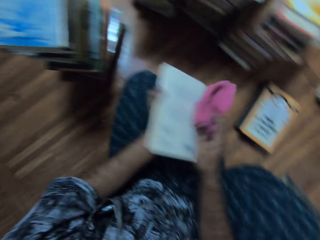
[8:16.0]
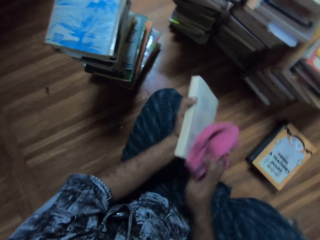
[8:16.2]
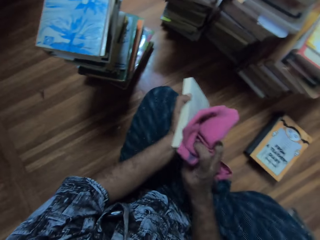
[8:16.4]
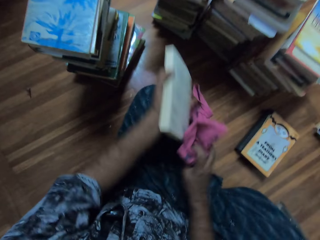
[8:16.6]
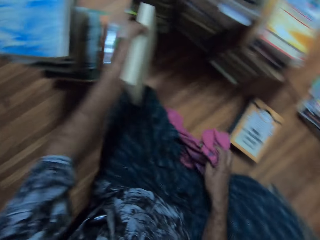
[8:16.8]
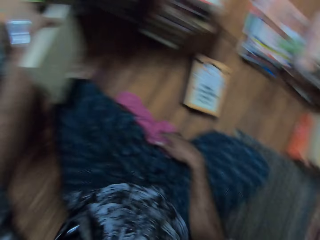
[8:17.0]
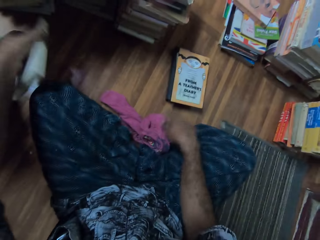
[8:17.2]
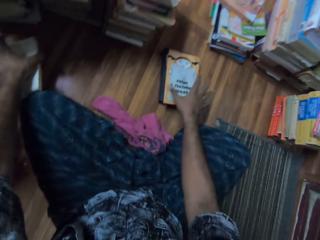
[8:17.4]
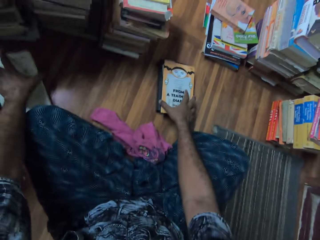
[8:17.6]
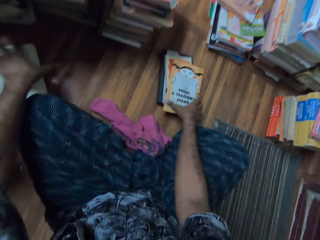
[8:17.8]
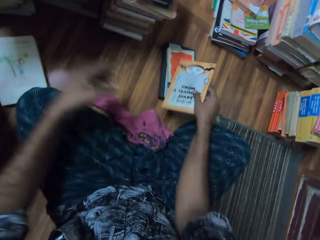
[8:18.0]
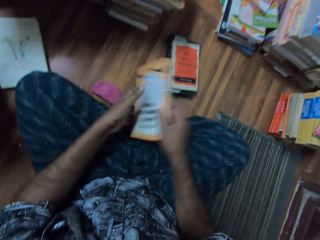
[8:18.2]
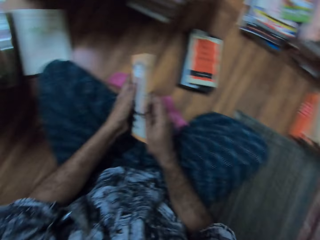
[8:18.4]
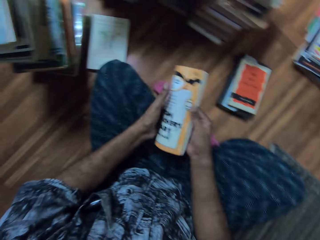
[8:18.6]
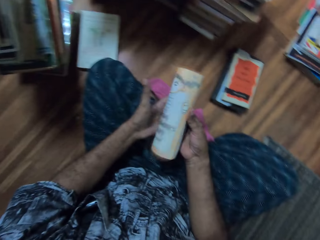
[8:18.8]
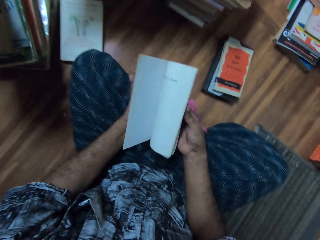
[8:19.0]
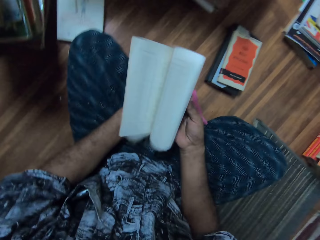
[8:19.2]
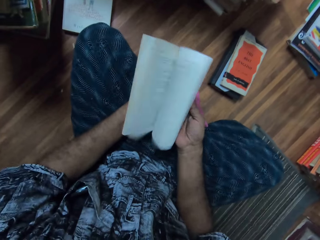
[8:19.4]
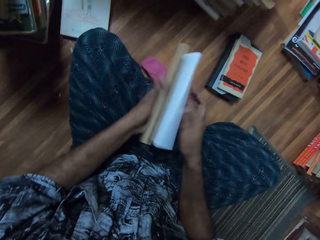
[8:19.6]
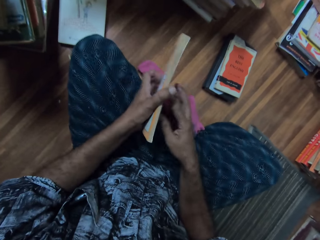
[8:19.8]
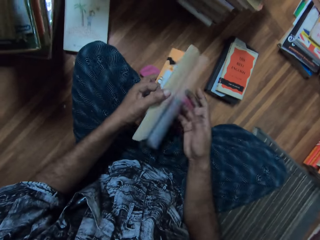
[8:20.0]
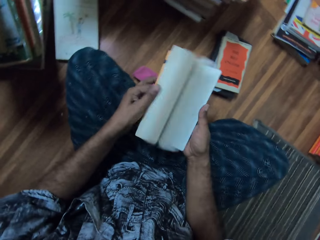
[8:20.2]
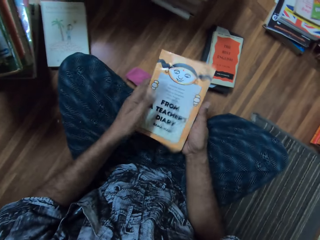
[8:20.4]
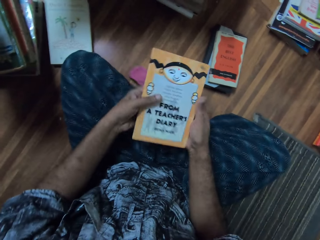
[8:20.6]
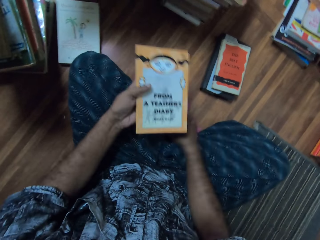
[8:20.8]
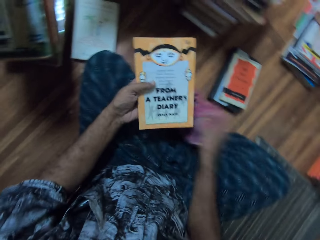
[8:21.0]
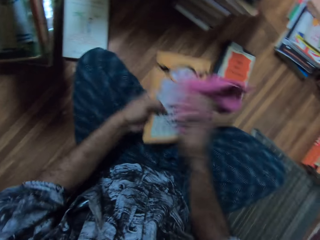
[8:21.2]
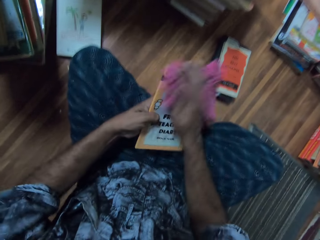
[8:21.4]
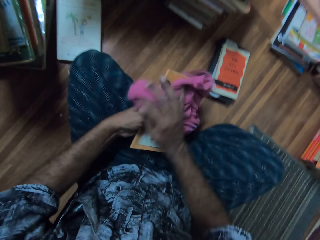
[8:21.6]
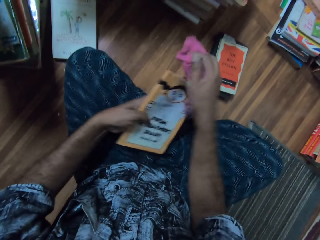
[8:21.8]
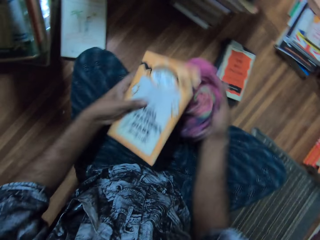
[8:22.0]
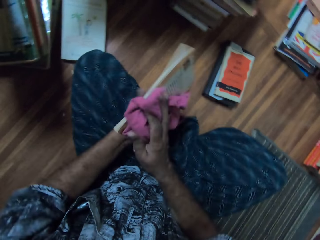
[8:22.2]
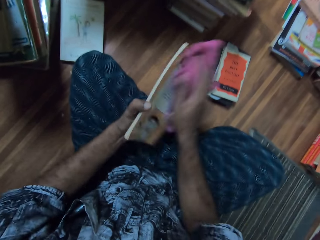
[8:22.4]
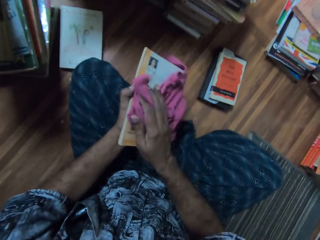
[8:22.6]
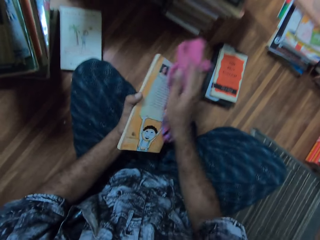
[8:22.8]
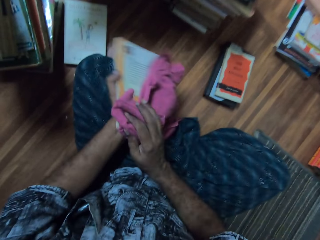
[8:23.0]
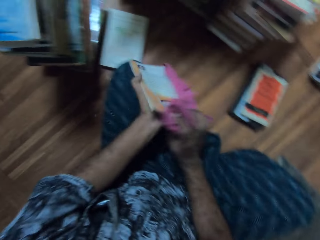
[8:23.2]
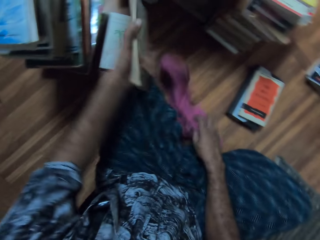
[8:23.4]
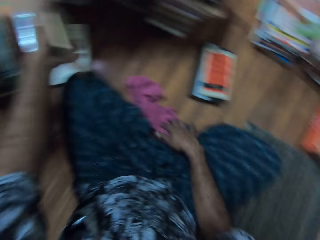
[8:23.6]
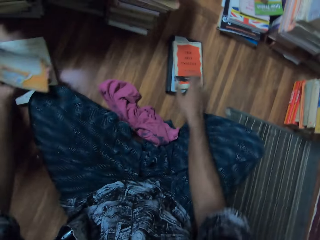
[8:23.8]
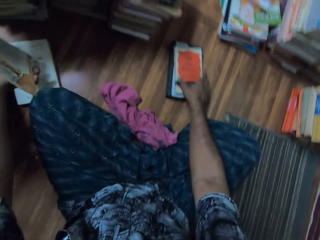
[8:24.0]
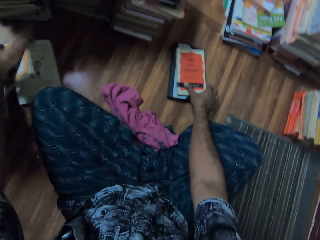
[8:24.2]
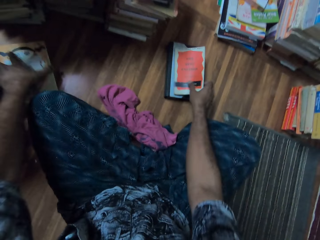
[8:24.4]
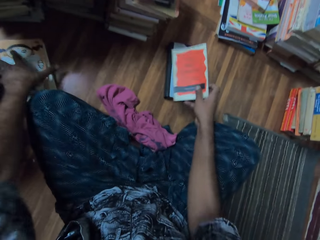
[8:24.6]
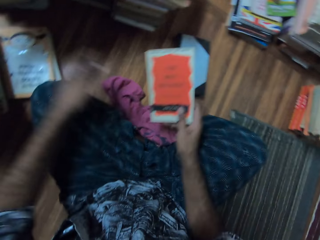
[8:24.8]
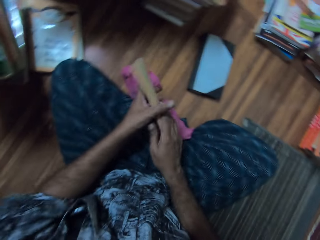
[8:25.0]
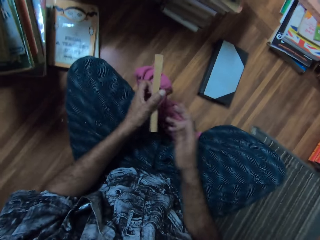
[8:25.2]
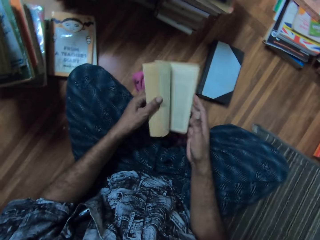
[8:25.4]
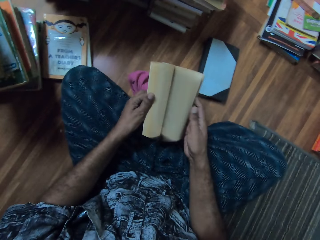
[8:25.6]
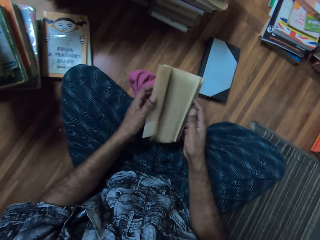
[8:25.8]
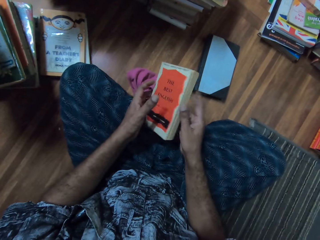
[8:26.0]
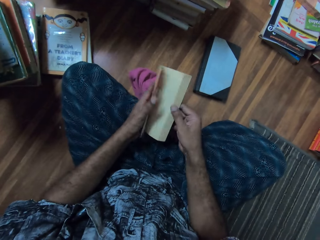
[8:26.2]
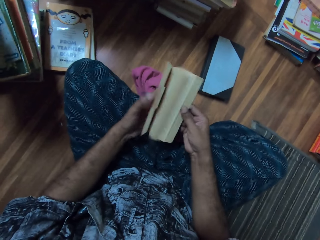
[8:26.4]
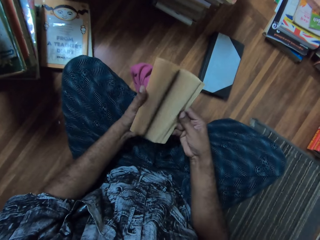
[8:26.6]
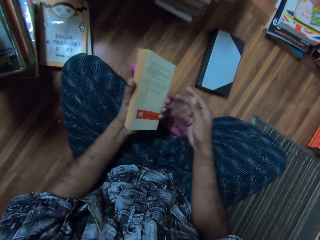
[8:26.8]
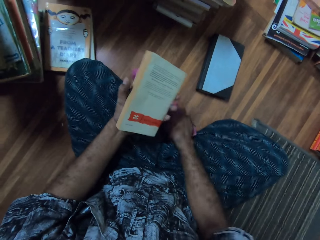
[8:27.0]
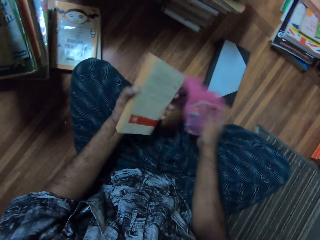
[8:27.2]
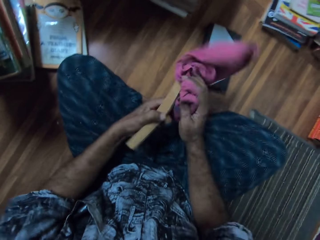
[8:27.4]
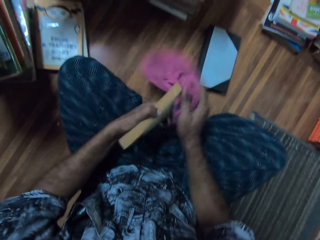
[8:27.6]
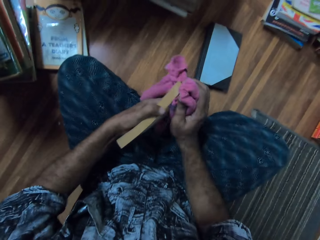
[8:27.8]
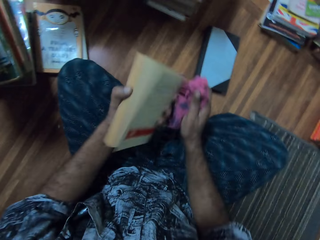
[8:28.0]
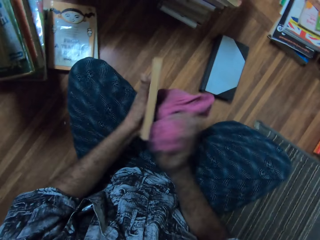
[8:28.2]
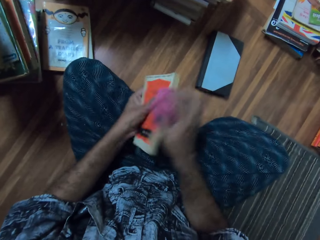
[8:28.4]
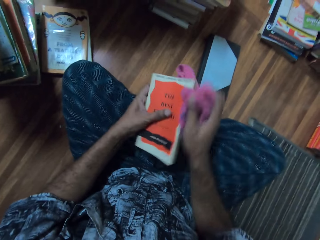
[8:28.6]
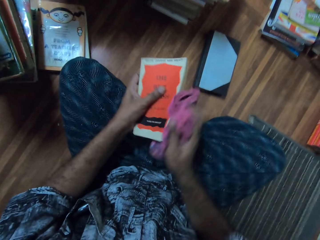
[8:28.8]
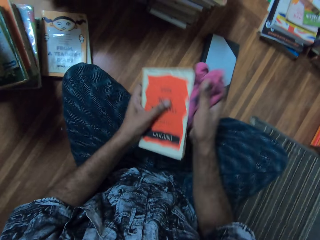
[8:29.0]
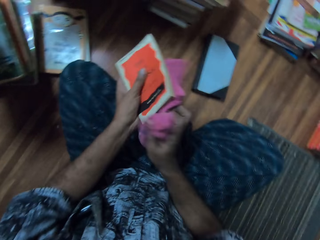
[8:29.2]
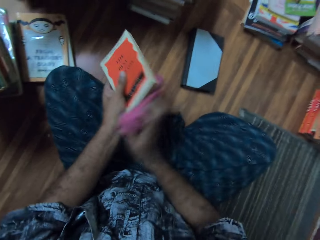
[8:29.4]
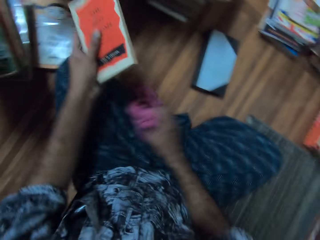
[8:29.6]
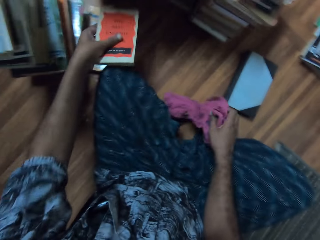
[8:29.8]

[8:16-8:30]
The camera wearer puts down the wipe. They place the book on the floor. They take the book. They flip the book pages. They take the wipe. They wipe the book using the cloth. They place the books on top of each other. They take the book. They flip the book pages. They take the wipe. They wipe the book using the cloth.

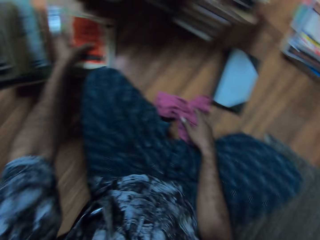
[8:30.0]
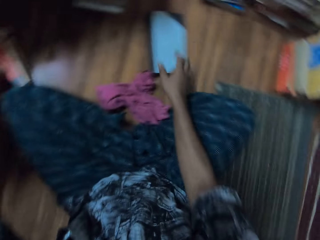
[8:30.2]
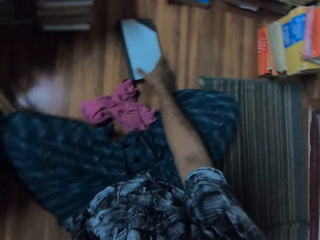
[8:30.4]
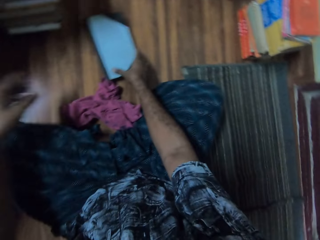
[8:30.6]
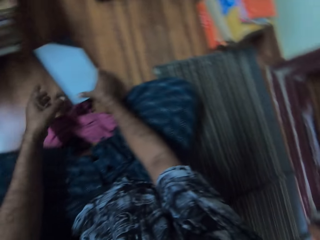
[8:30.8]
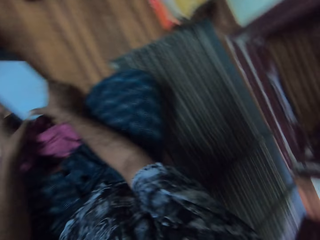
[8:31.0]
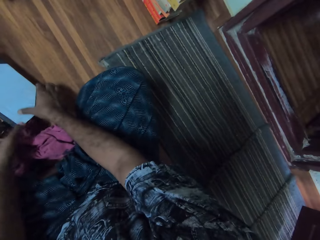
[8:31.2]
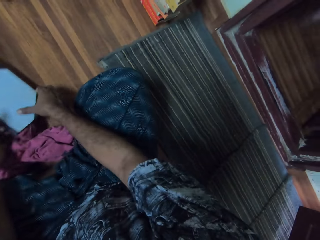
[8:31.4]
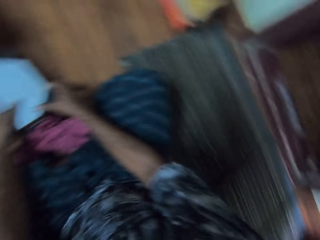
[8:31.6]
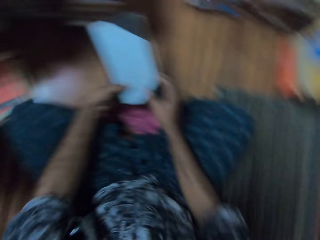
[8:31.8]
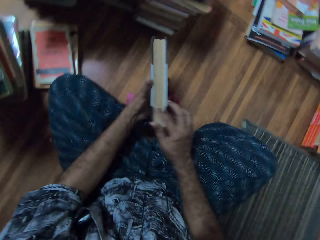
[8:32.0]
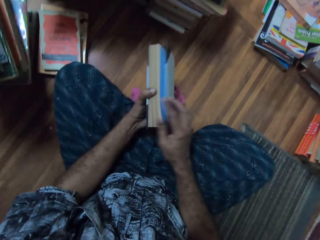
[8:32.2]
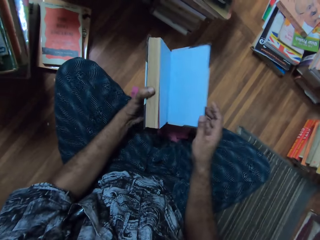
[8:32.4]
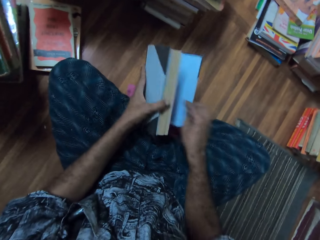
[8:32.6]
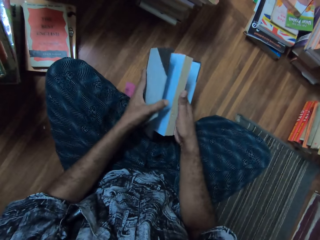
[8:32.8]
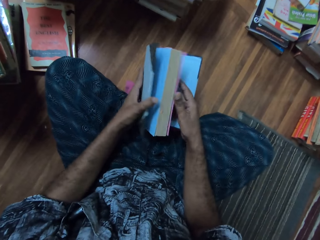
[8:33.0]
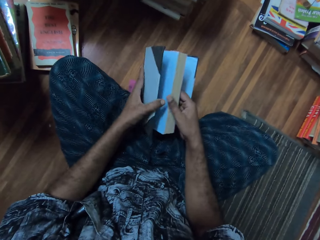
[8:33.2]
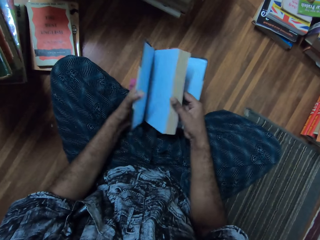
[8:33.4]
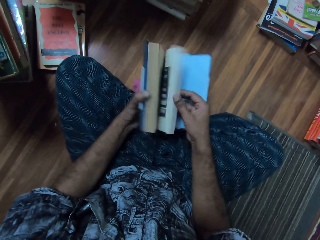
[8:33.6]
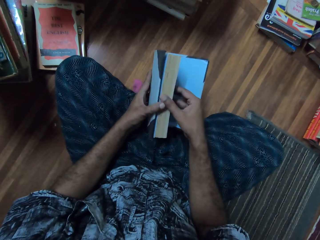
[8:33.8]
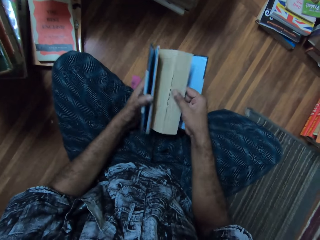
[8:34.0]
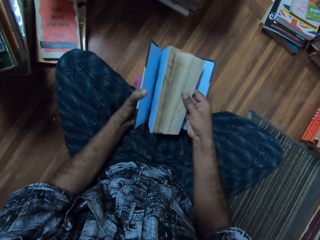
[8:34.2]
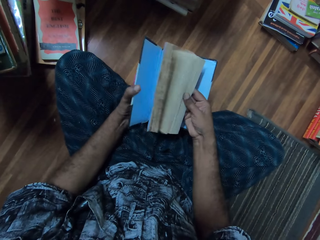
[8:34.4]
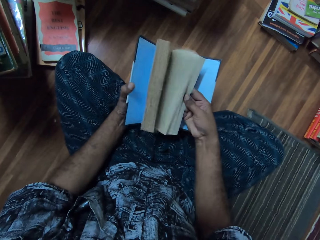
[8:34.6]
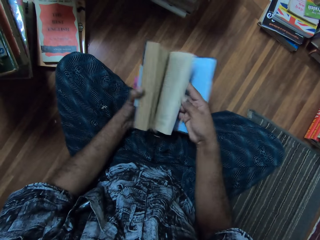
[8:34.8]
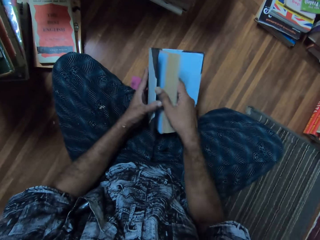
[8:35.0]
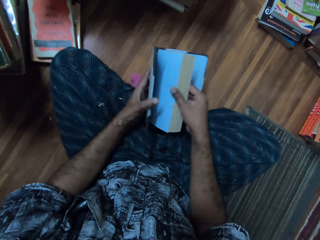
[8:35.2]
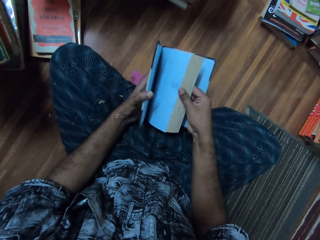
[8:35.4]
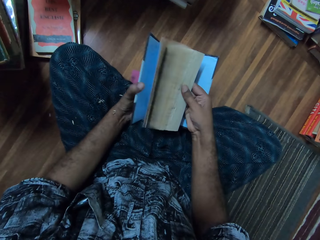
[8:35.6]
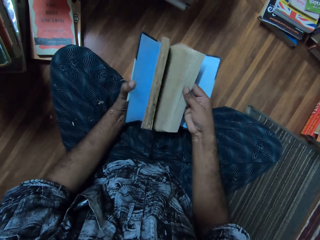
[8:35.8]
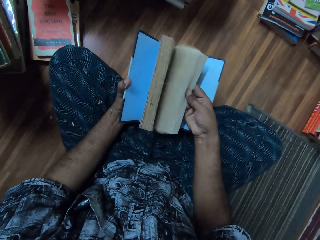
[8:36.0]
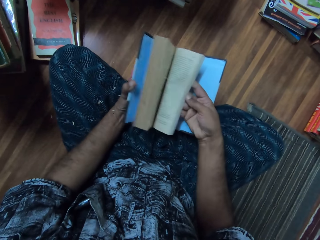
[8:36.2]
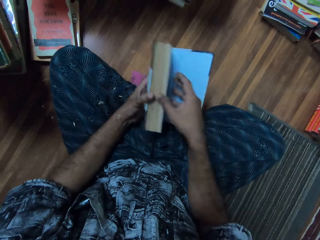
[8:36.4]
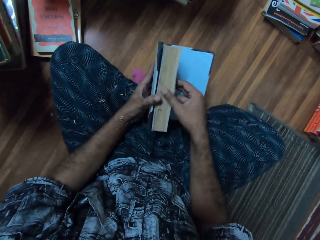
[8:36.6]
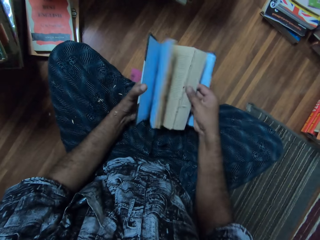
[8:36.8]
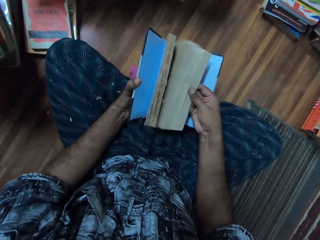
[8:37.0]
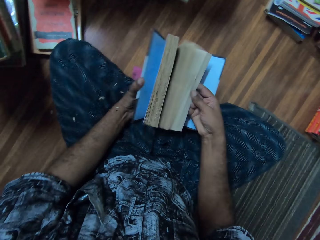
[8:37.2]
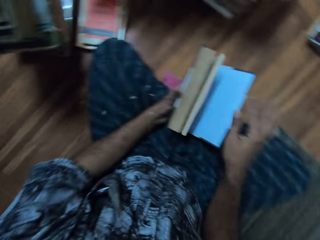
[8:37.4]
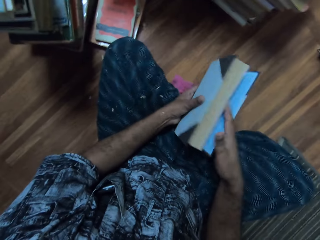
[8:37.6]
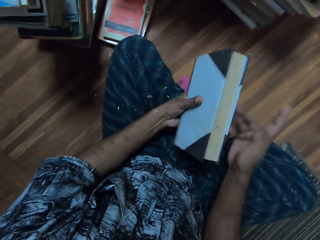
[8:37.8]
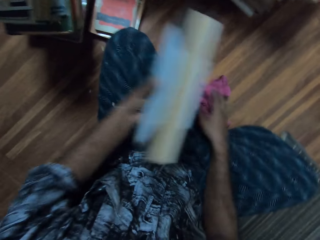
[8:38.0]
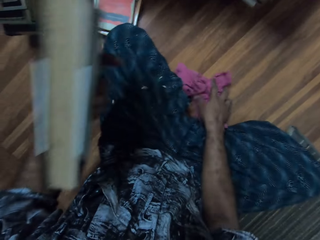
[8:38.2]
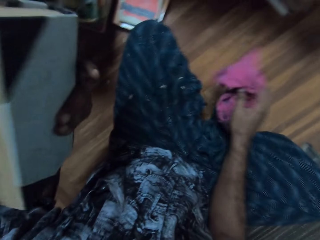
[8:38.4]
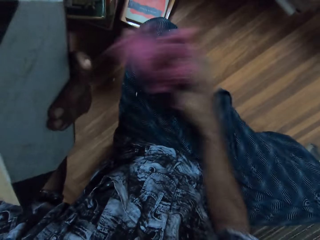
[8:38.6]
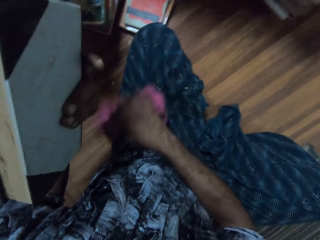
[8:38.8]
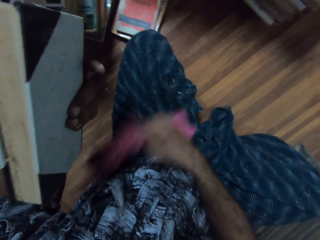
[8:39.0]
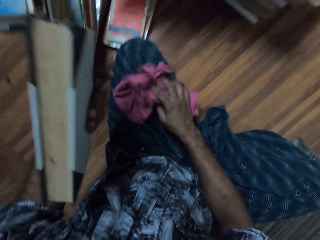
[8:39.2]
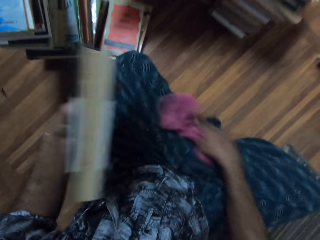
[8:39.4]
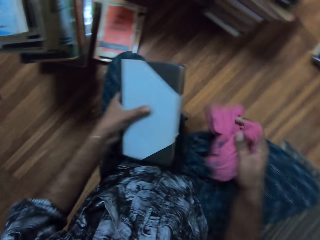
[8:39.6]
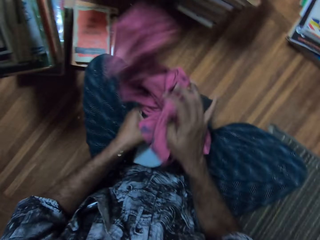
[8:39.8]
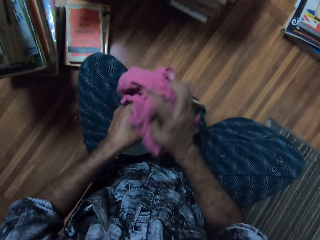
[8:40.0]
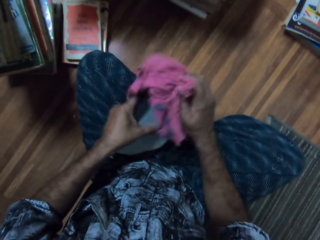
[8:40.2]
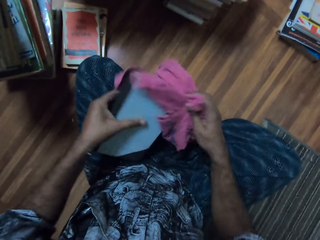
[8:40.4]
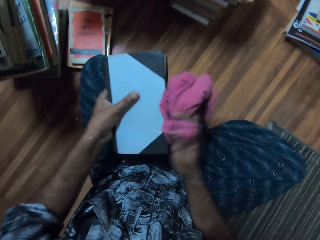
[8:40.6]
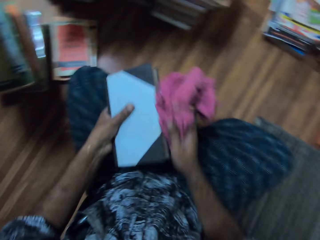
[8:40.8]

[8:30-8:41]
The camera wearer places the books on top of each other. He puts down the wipe. He takes the book. He opens the book. He flips the book pages. He takes the wipe. He wipes himself using the cloth. He wipes the book using the cloth.
